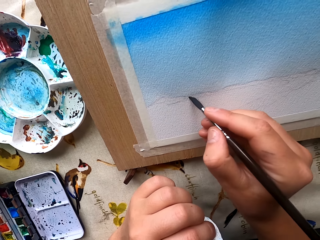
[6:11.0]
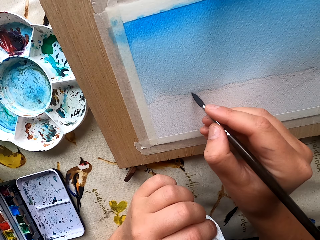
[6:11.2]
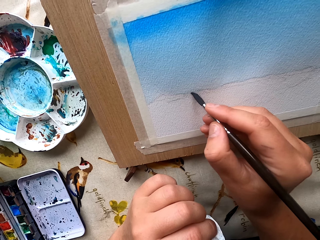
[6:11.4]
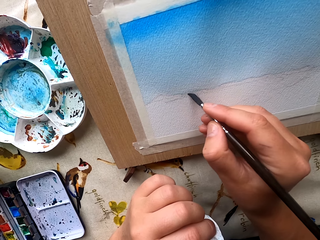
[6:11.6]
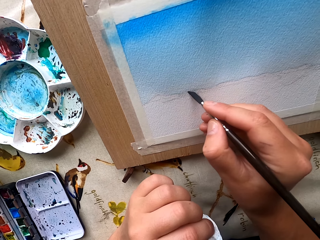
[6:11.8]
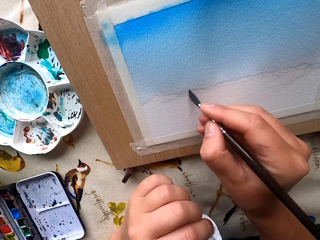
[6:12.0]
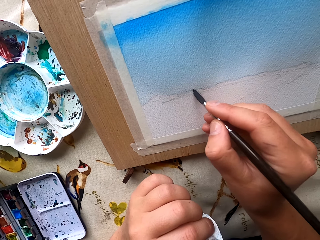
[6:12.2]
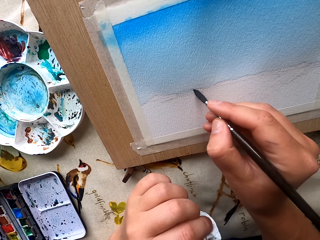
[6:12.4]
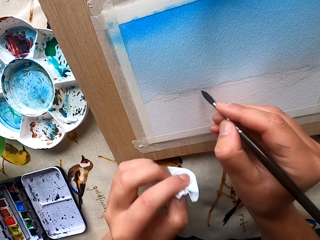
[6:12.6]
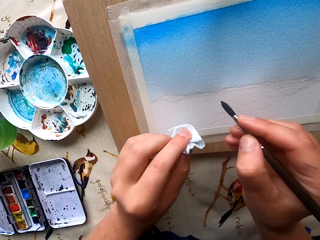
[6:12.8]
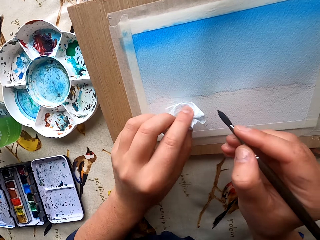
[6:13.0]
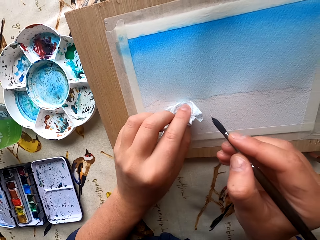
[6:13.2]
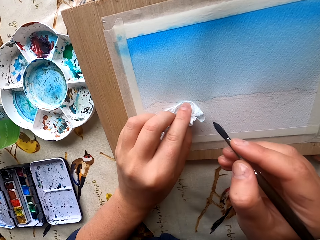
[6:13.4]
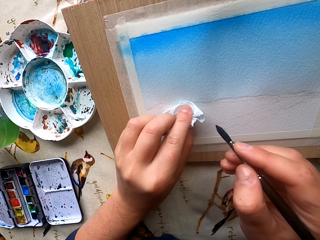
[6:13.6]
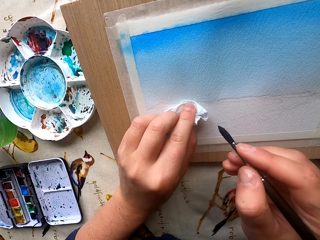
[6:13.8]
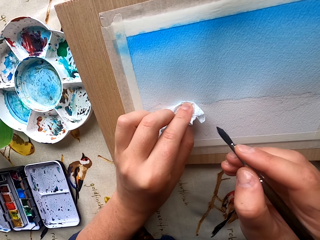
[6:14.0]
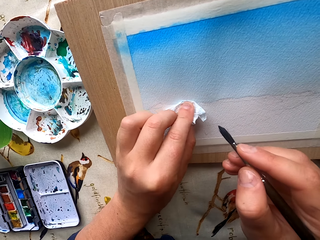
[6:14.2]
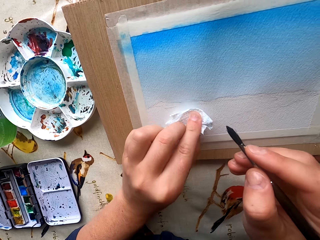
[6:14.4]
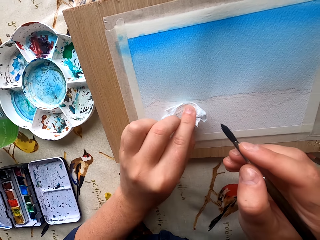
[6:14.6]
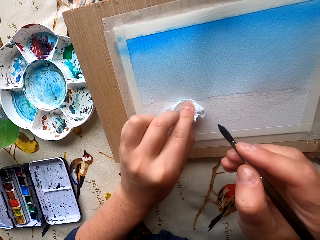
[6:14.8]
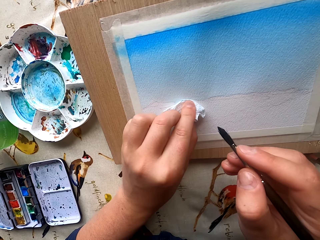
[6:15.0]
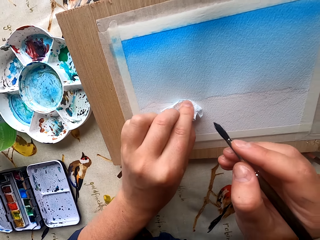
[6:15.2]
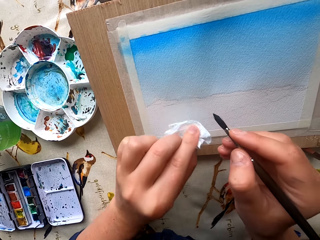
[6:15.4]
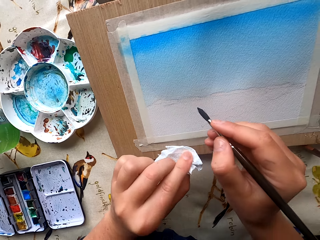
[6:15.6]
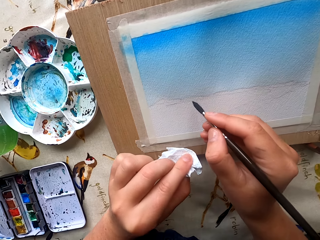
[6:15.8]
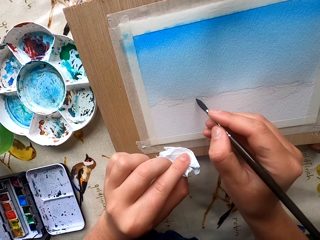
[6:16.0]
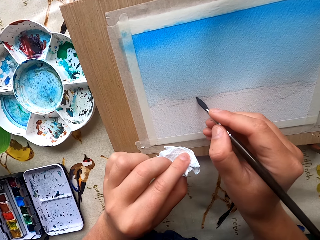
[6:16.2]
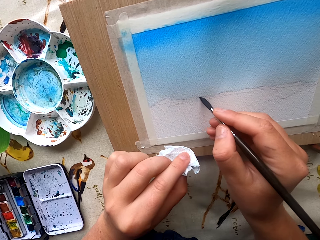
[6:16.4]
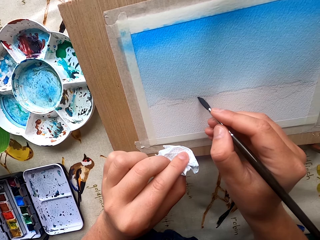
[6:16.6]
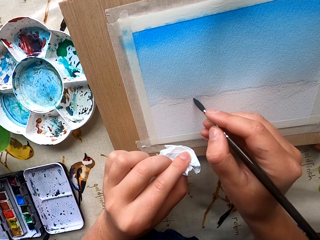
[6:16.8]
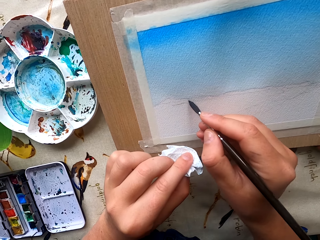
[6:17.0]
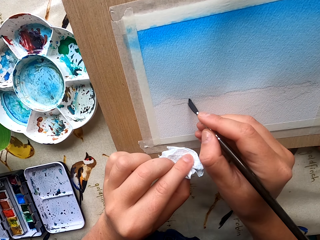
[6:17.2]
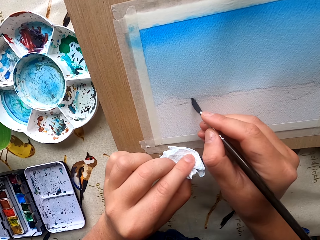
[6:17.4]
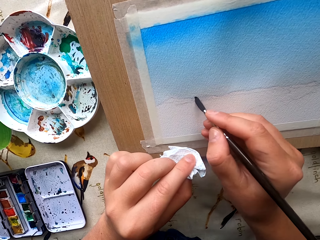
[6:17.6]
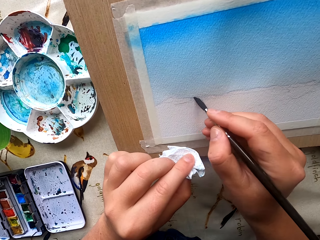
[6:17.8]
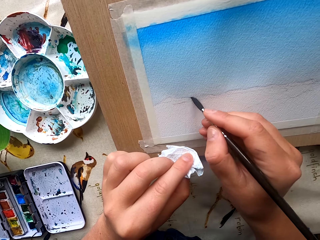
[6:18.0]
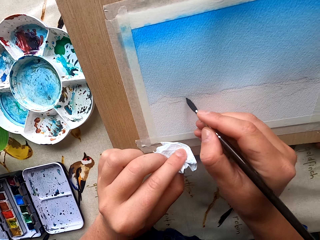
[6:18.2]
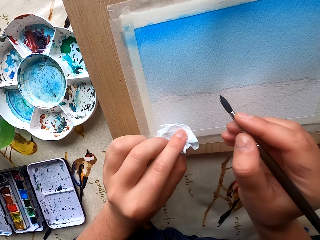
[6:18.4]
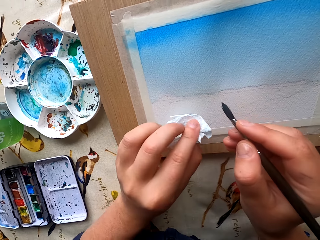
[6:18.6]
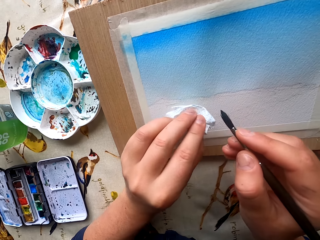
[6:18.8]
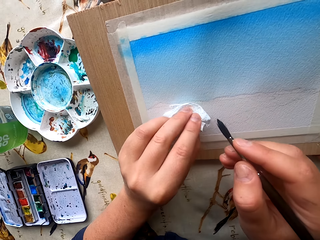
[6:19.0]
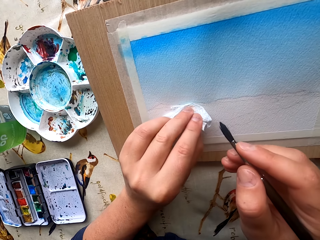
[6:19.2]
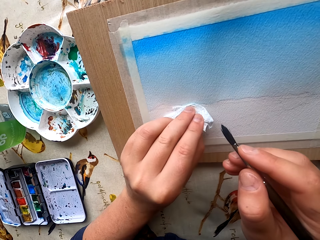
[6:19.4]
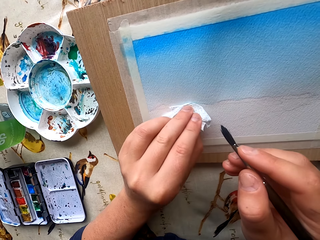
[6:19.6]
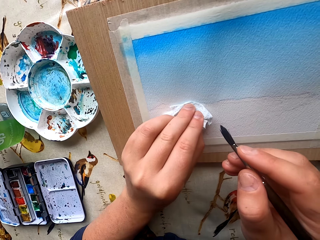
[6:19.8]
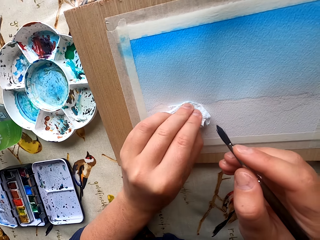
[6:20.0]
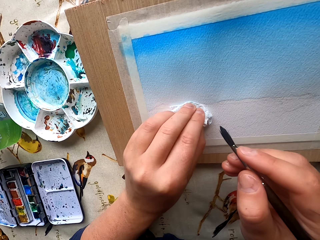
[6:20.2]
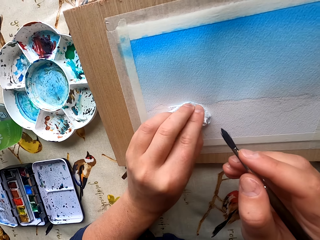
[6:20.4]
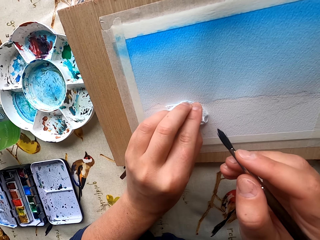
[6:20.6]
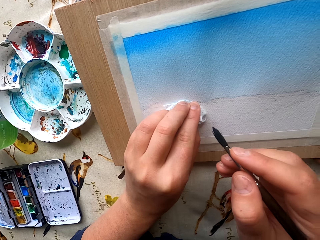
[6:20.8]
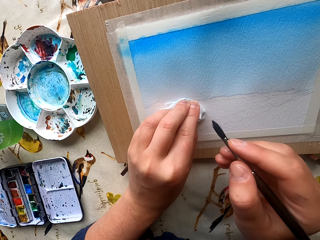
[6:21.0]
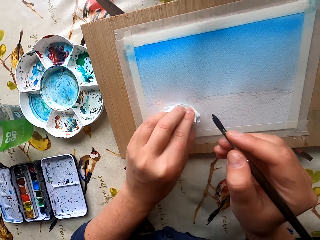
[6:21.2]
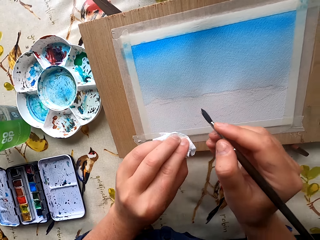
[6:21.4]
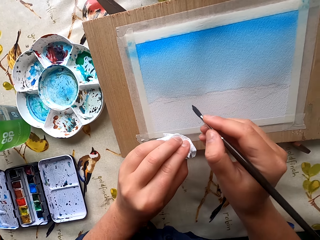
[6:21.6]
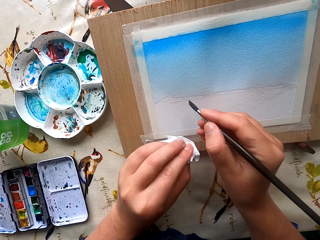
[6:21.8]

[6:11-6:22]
The camera wearer dries paint with a wipe. They paint the drawing paper. They dry the paint with the wipe.

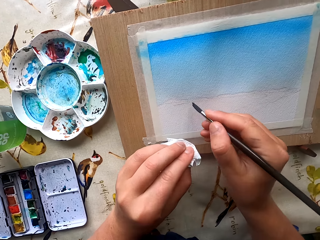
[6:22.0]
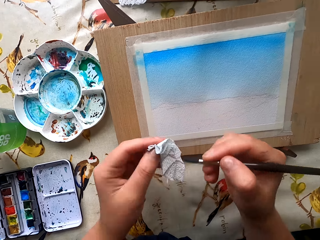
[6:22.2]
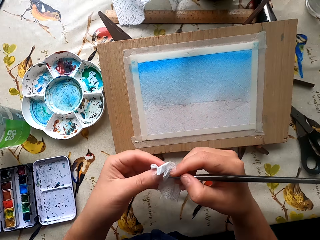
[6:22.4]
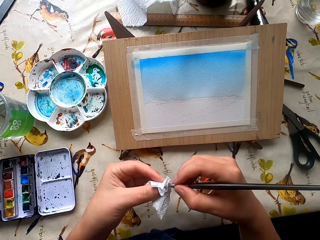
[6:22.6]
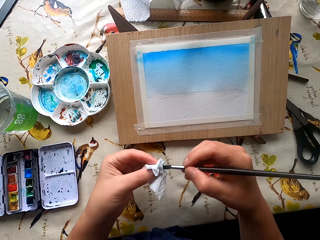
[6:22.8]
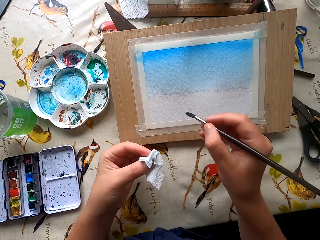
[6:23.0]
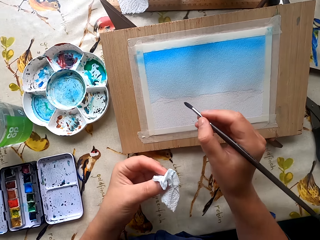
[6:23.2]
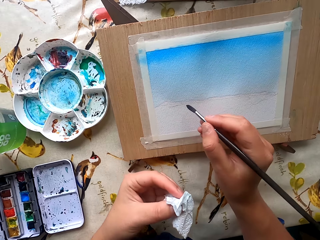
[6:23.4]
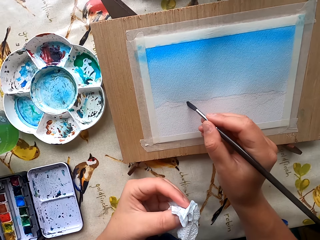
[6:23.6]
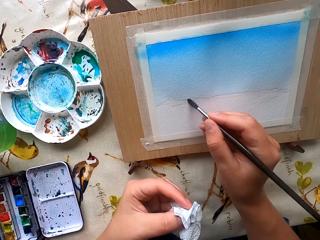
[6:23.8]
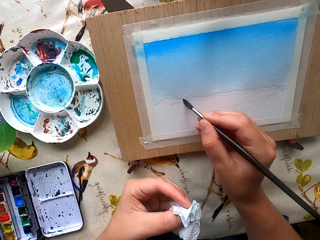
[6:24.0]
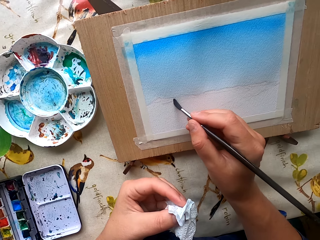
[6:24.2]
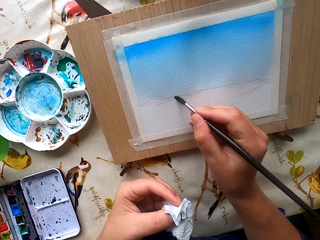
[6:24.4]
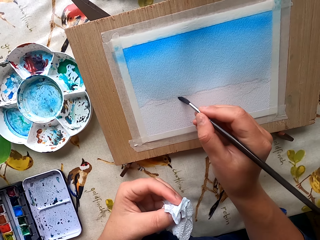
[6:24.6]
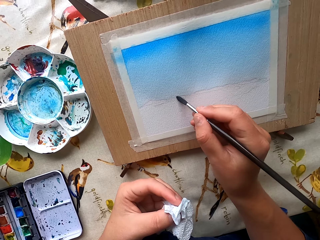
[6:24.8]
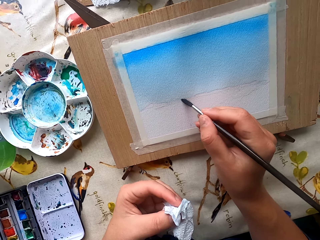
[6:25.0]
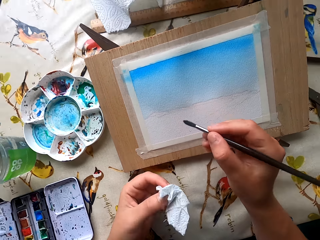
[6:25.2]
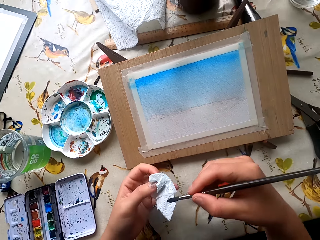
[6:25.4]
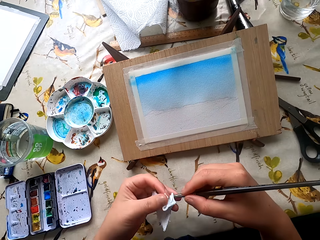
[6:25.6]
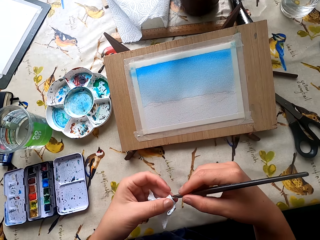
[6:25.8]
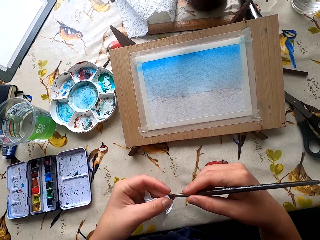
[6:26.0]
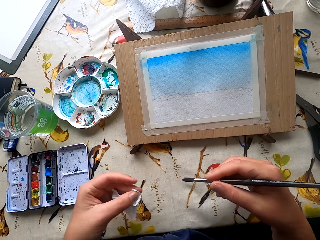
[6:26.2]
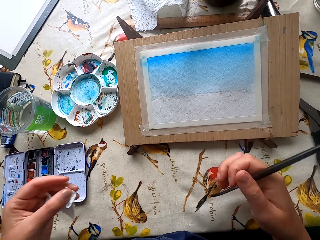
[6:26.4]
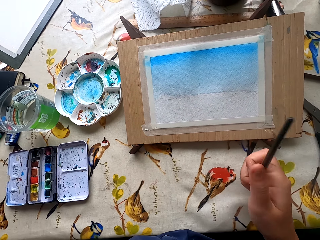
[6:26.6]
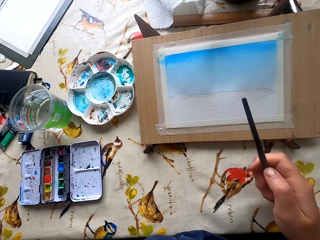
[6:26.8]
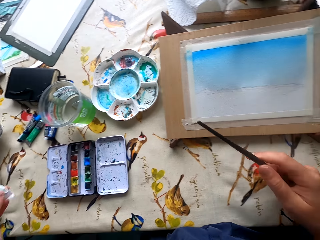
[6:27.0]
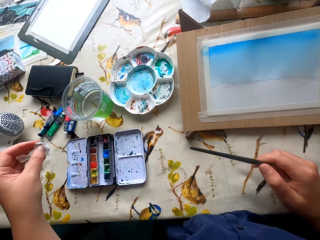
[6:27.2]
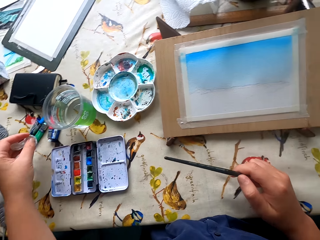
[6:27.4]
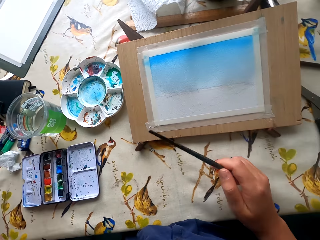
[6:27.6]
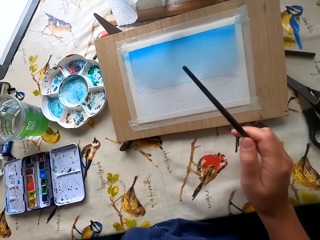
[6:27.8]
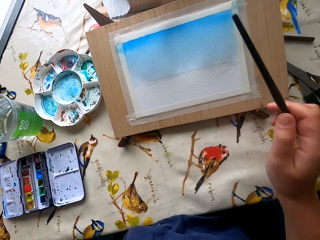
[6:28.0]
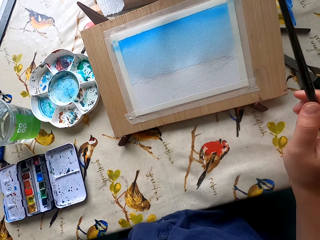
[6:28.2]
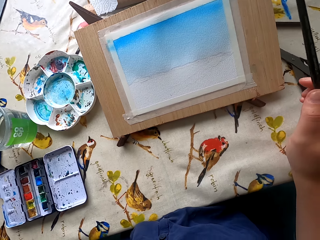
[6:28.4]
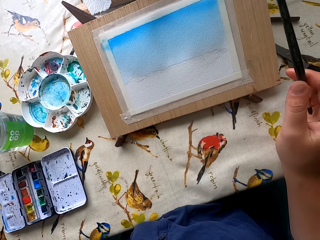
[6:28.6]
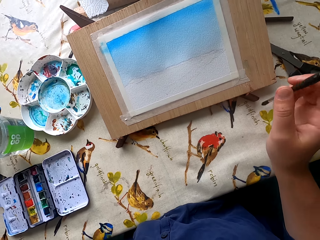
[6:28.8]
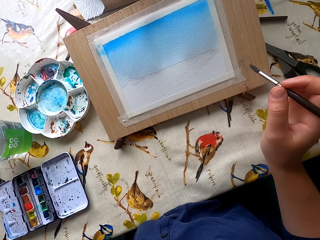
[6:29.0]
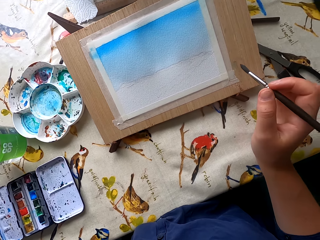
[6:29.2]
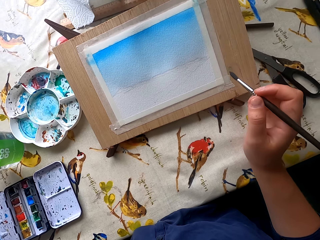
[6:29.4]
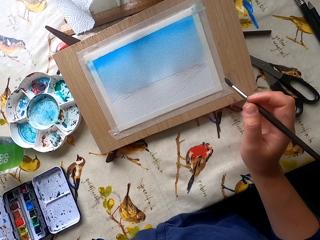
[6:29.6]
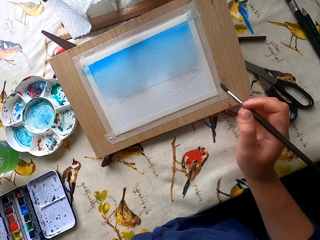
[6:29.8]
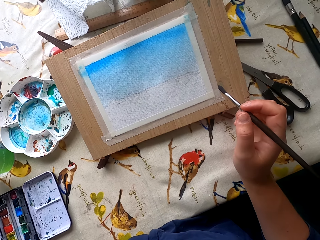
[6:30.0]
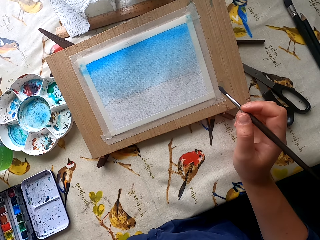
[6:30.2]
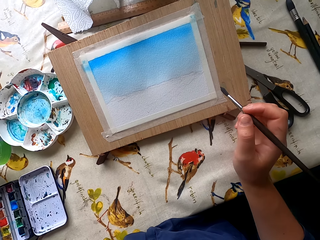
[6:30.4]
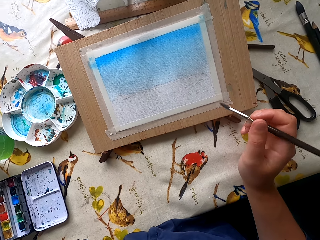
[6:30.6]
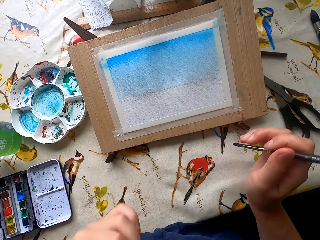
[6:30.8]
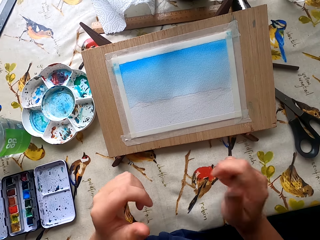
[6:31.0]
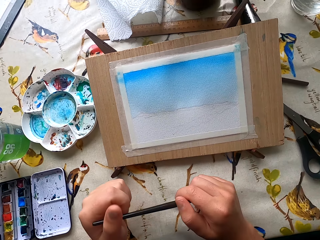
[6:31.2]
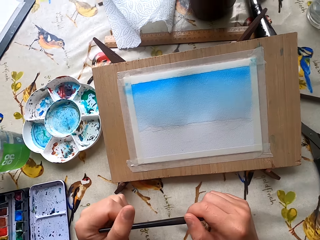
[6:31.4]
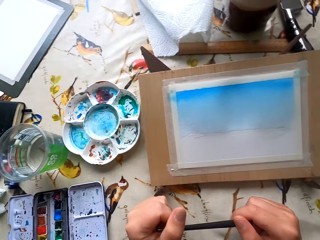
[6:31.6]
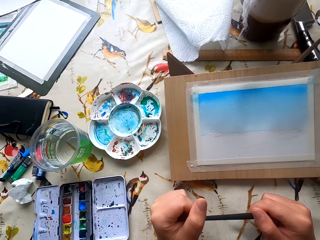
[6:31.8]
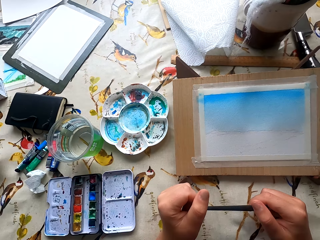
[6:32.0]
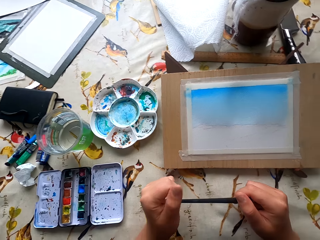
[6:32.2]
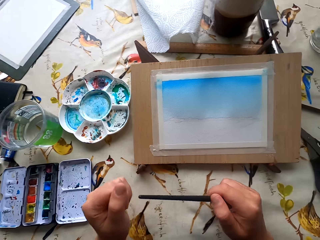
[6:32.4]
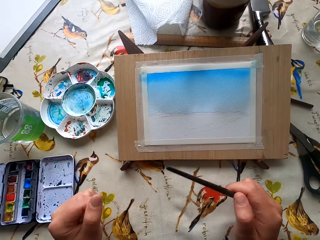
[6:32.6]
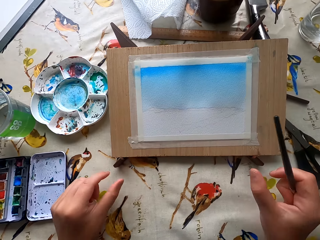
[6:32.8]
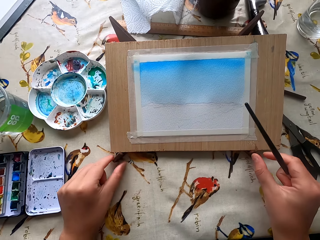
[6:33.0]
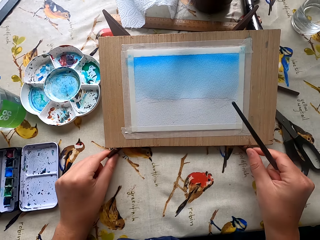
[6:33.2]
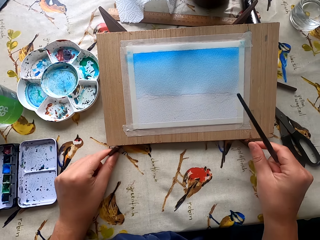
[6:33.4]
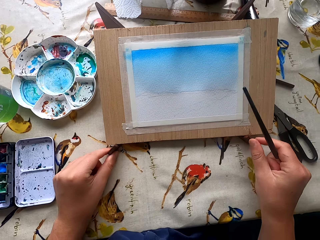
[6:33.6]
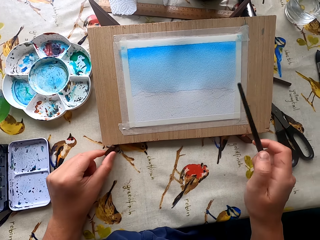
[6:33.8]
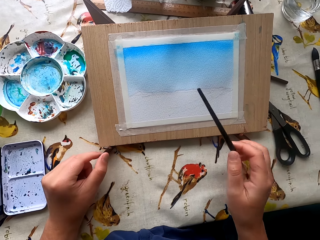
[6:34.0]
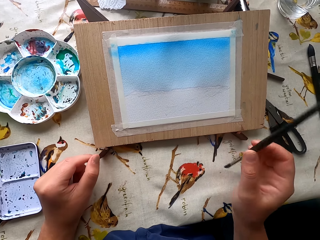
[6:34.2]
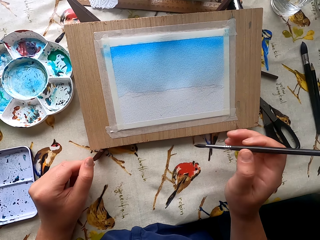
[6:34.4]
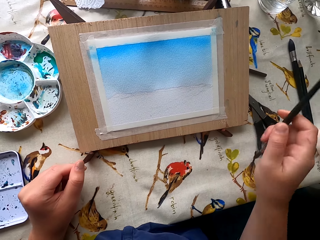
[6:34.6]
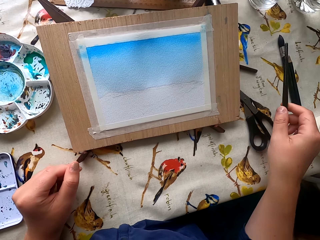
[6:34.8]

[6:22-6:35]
The camera wearer dries the paintbrush with a wipe. They paint the drawing paper. They dry the paintbrush with the wipe. They place the wipe on the table. They stare at the painting. They look around. They move the painting board.
